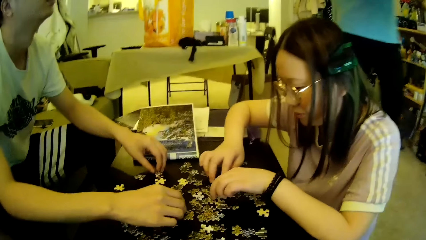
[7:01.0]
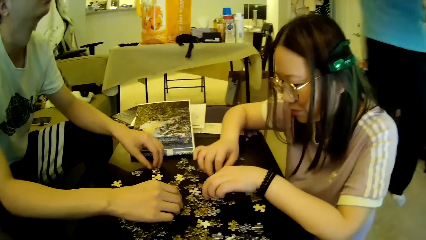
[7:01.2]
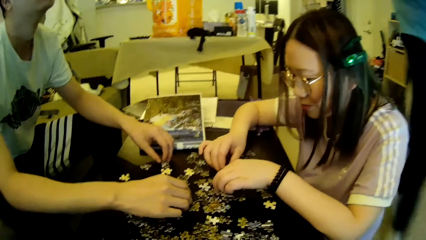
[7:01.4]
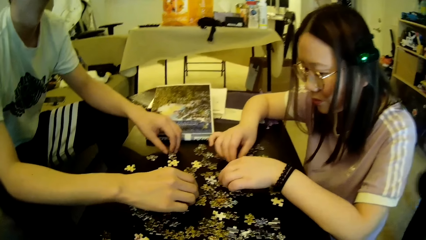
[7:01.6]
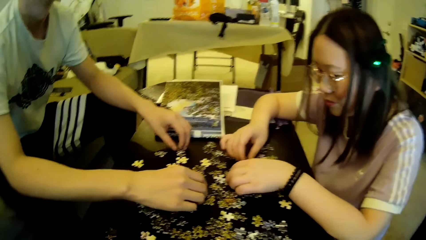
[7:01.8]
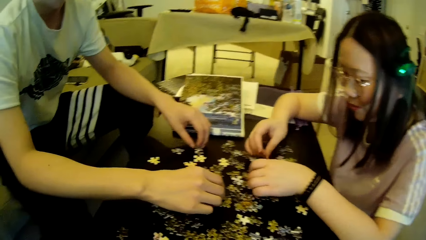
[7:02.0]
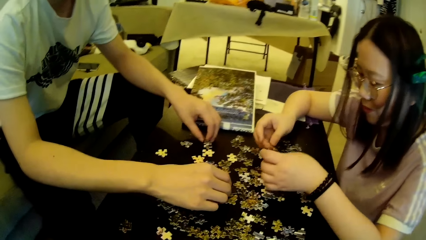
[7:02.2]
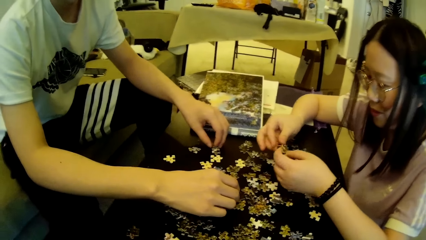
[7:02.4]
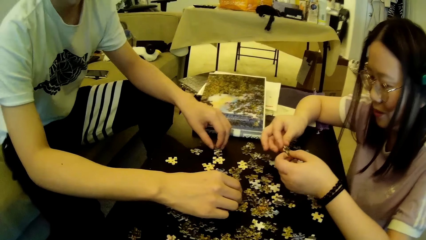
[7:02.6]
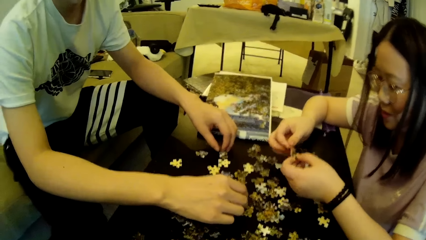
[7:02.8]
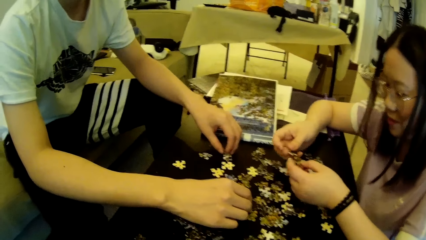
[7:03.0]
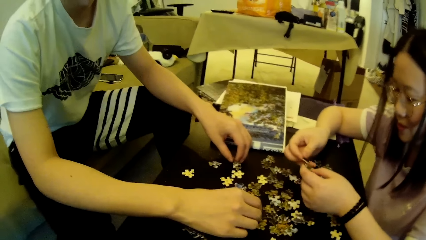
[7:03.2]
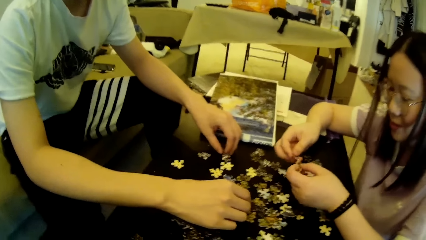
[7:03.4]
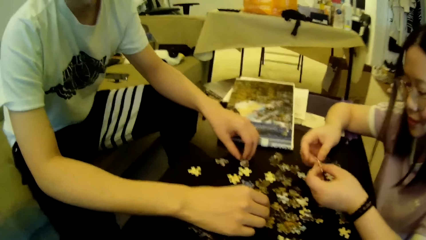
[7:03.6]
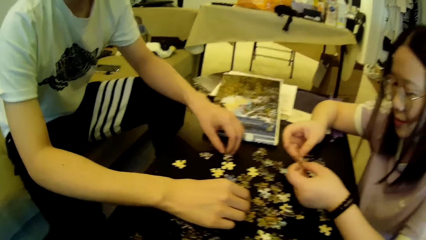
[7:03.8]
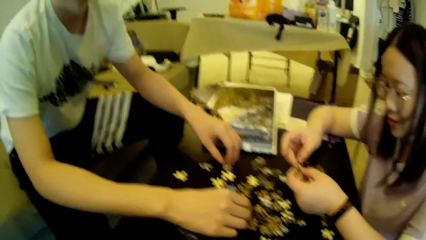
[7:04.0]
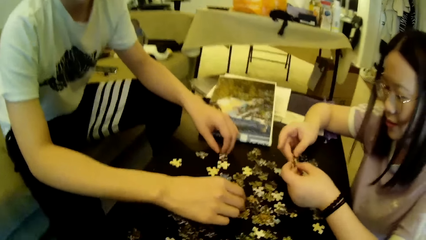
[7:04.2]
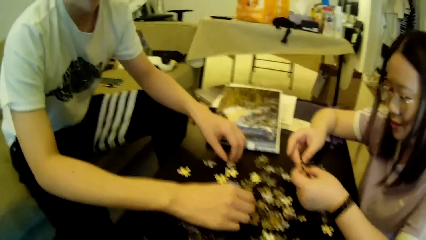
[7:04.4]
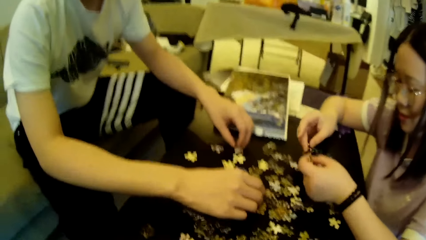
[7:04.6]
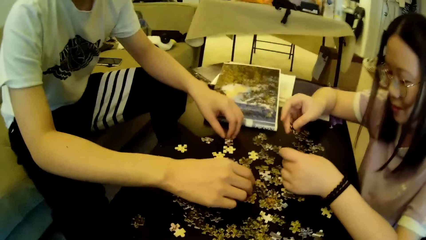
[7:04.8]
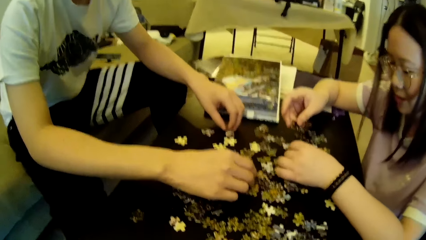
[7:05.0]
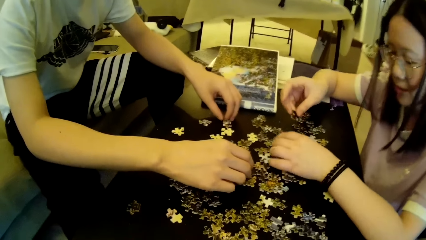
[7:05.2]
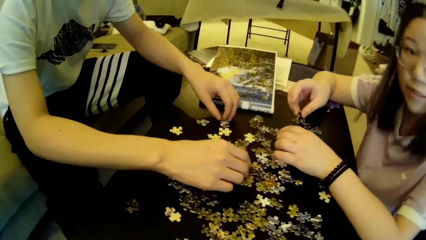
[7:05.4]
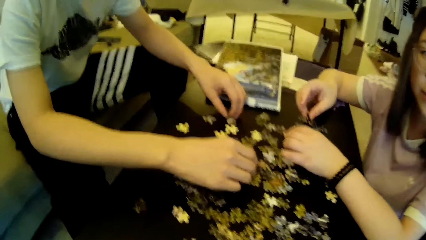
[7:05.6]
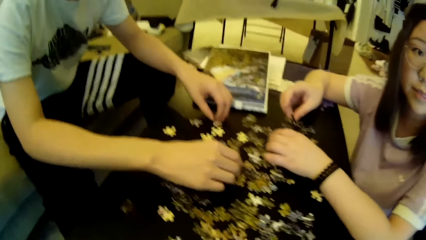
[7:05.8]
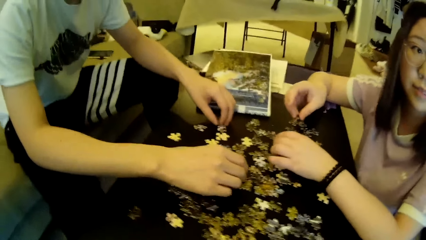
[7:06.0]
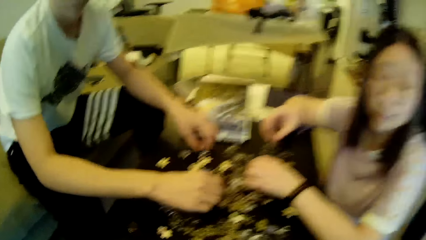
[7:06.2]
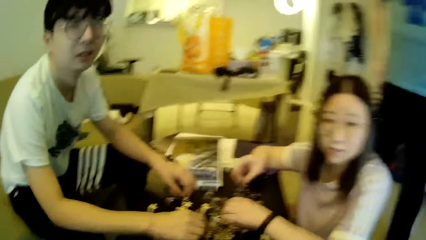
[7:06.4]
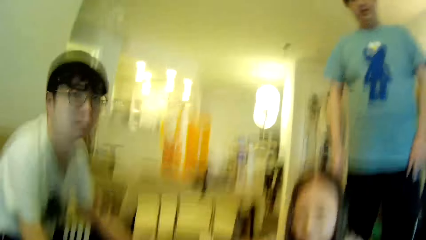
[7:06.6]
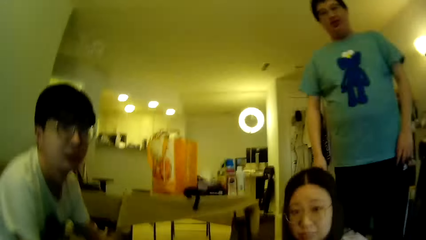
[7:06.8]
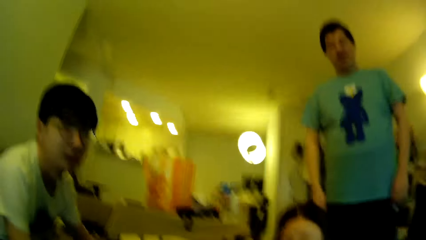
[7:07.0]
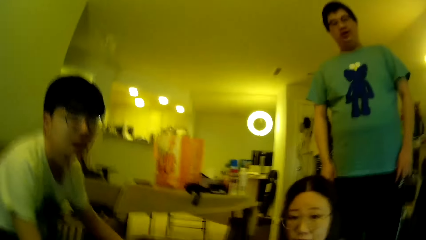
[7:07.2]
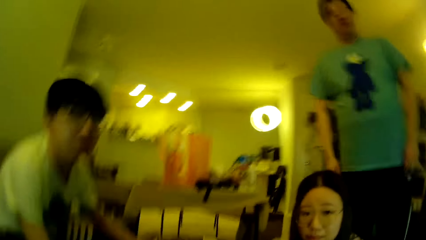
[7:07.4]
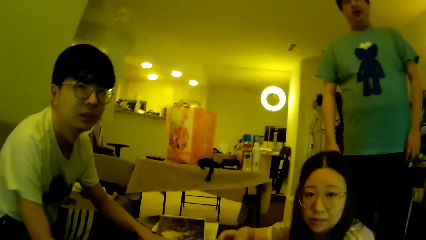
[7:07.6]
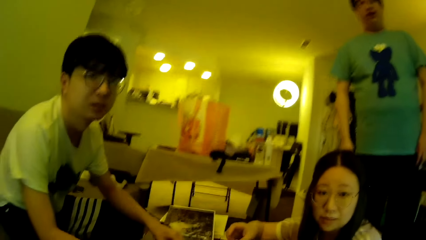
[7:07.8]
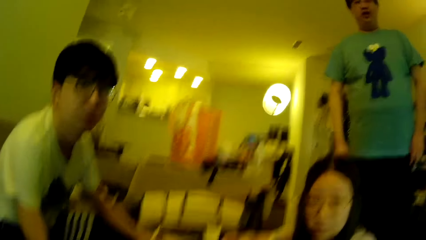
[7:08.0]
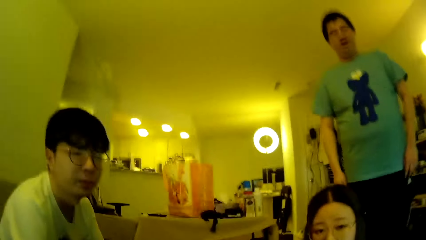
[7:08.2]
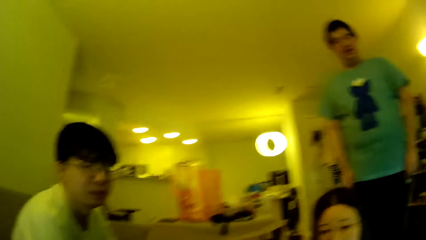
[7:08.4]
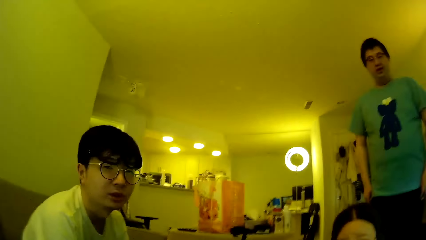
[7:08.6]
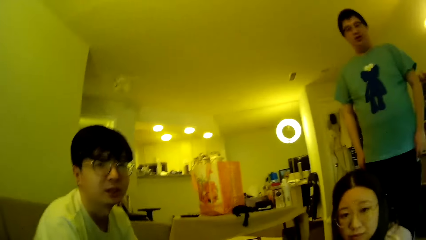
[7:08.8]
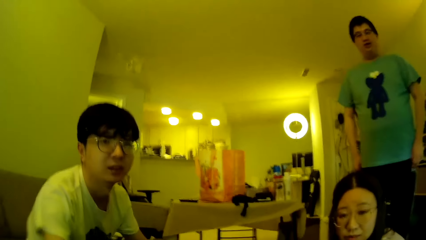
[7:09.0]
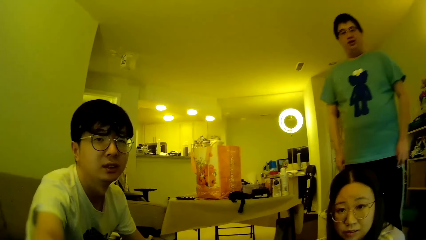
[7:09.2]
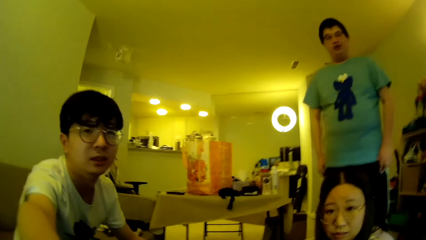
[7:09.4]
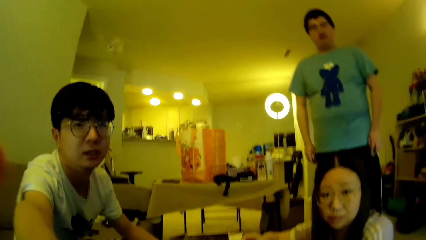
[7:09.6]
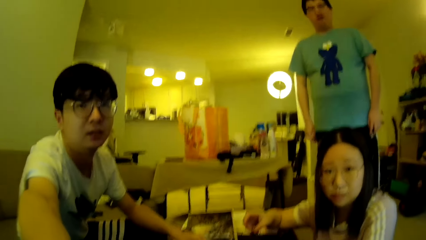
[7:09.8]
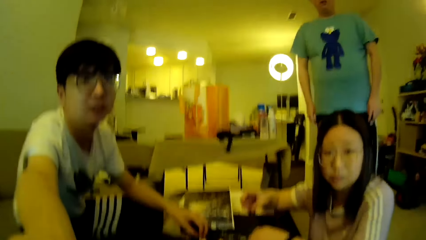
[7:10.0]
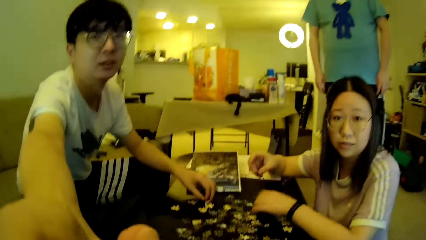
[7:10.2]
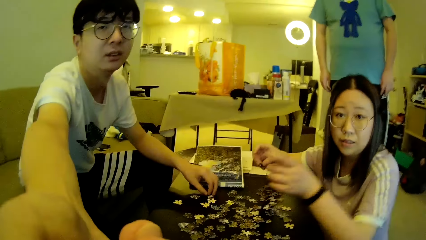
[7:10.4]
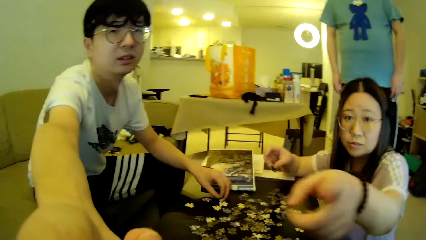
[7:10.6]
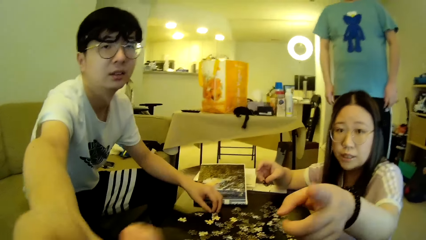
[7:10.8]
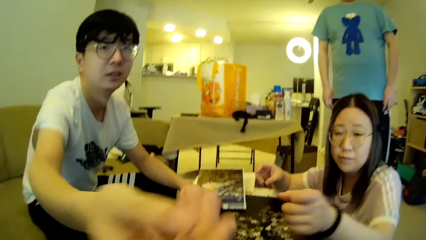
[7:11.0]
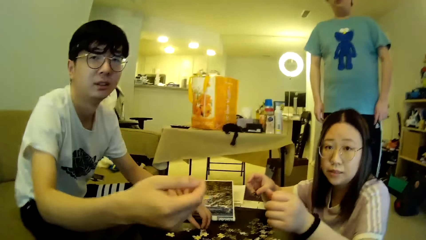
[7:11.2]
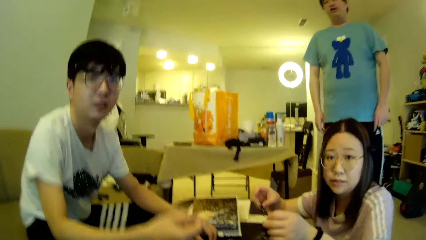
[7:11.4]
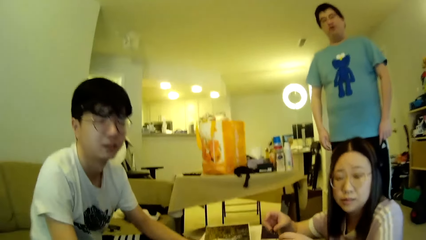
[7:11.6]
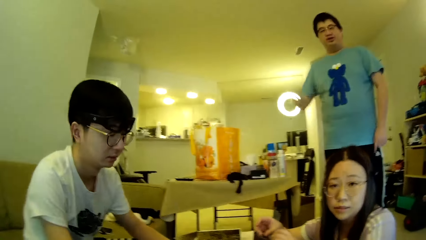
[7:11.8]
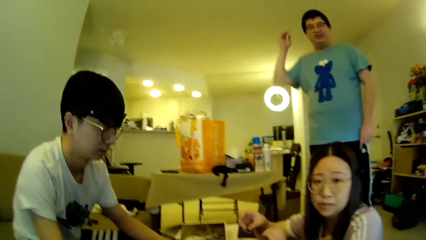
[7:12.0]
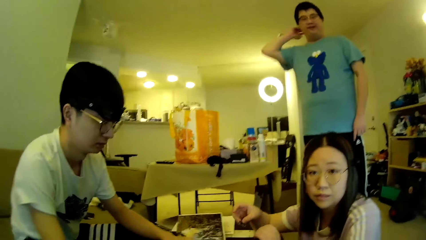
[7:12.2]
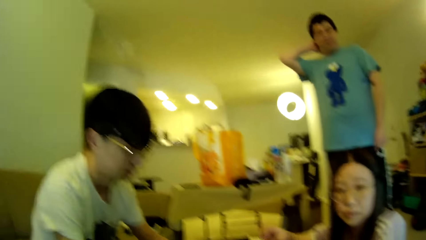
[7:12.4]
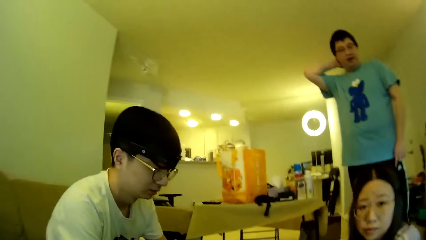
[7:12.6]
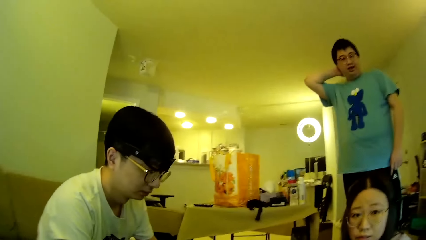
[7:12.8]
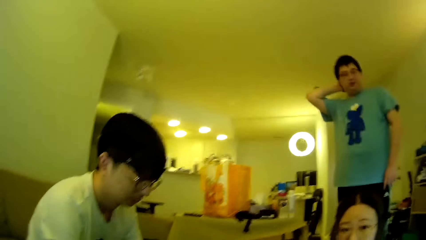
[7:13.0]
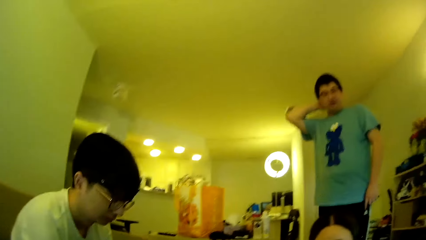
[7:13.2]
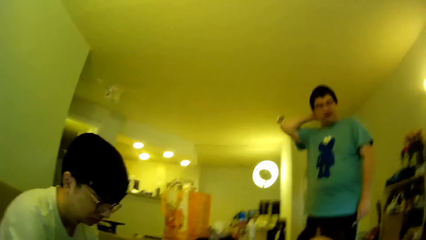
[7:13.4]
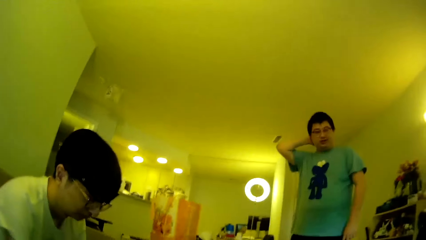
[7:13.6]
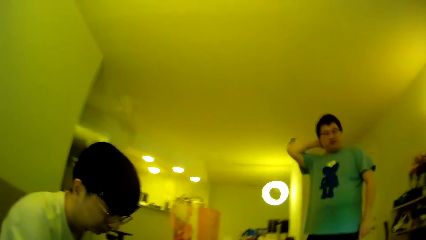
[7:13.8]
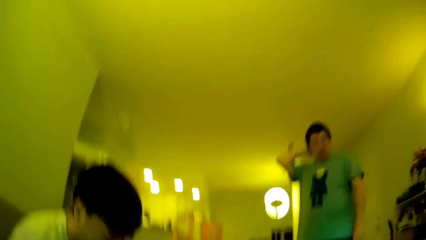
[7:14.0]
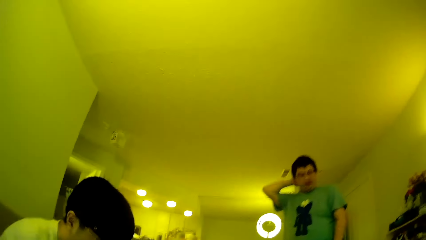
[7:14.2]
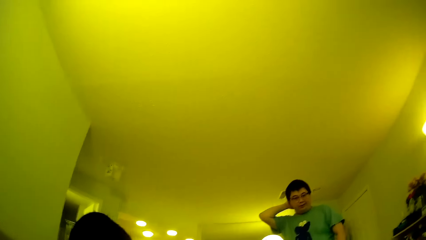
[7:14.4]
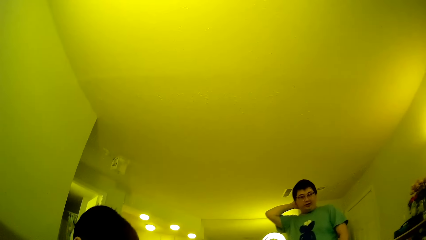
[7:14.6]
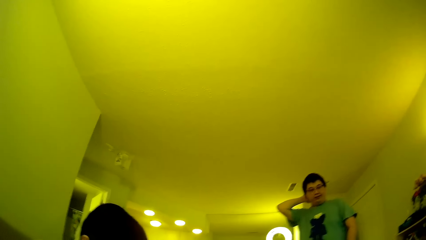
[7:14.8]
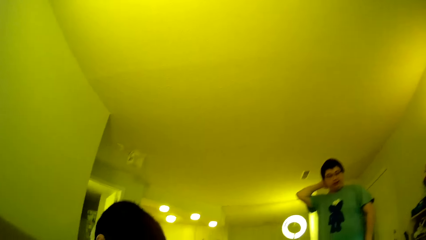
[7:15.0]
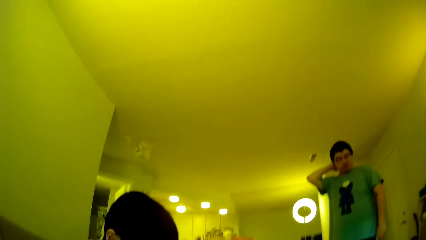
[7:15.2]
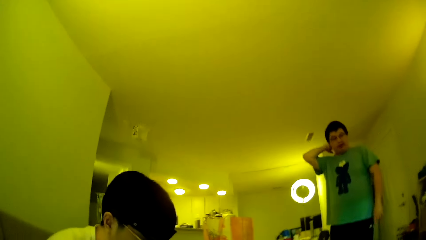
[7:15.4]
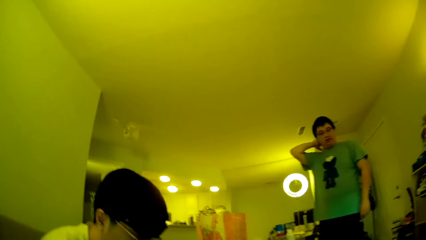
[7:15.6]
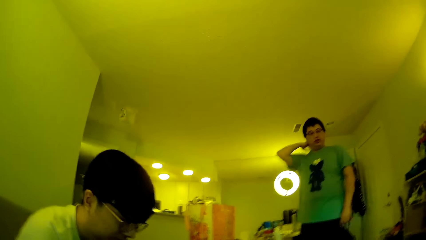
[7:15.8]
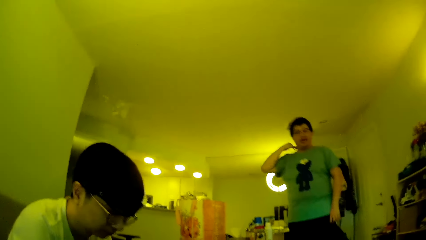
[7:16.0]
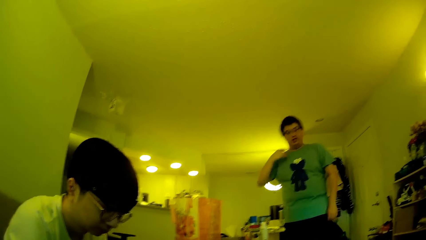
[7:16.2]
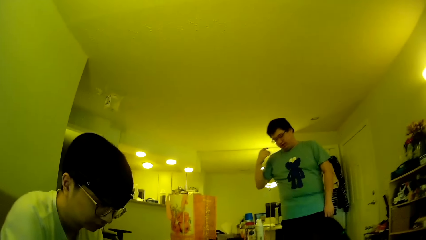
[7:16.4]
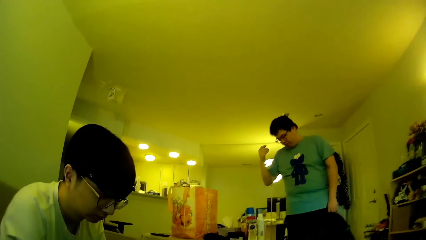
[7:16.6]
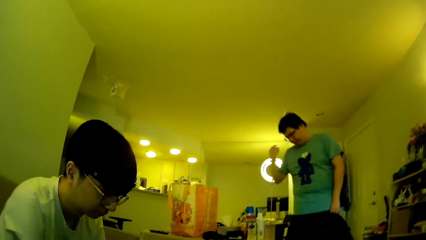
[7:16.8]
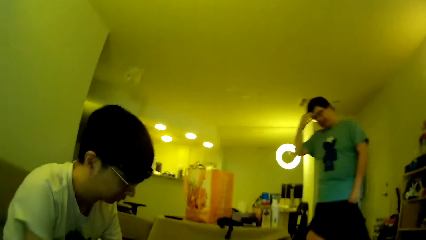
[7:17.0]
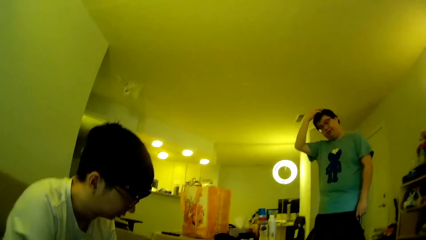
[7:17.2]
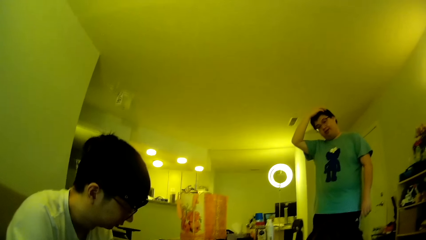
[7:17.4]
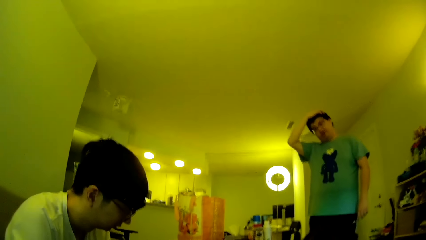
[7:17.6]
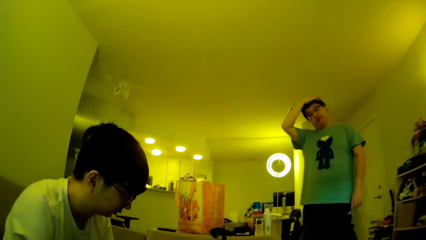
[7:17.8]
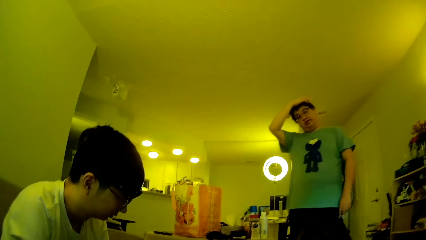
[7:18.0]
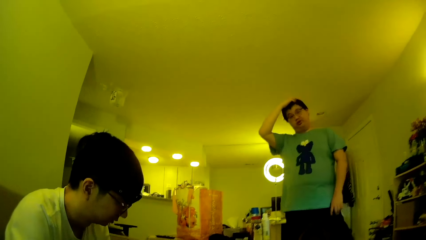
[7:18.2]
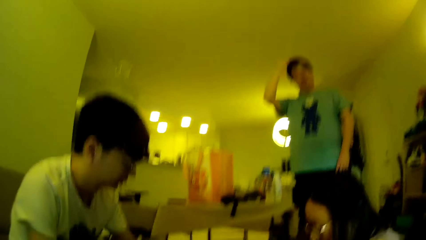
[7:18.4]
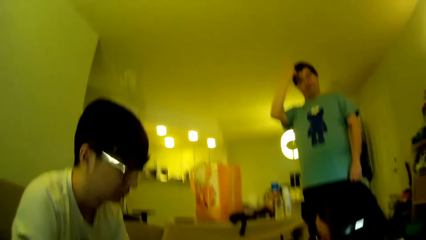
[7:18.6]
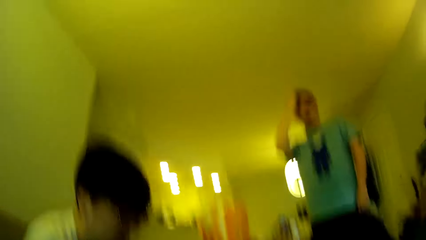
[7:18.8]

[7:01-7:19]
A lady looks at the model pieces. The camera wearer looks around. The lady points with the finger towards the camera. A man stretches a hand towards the camera. Another man lifts a hand towards the head. The camera wearer looks around. The other man touches the hair and adjusts the hair on the head.
